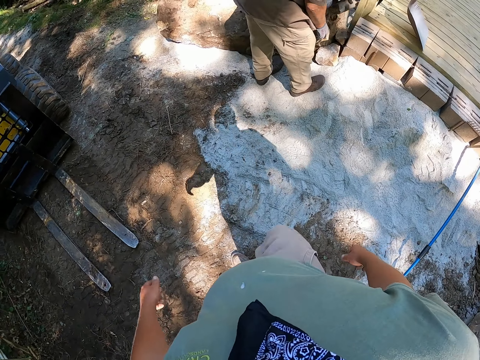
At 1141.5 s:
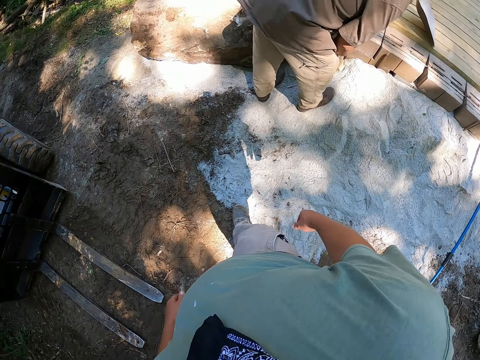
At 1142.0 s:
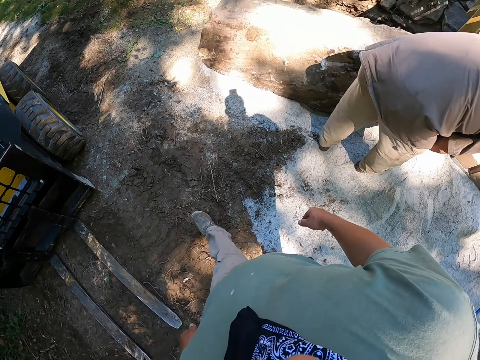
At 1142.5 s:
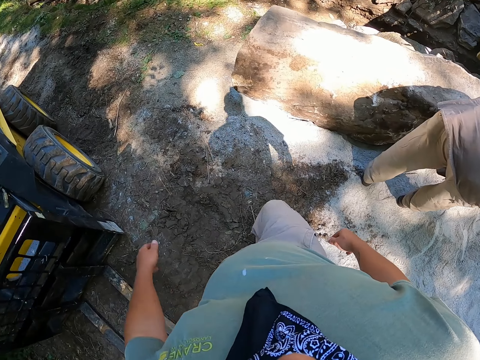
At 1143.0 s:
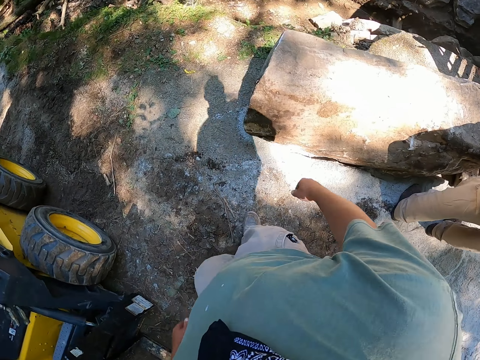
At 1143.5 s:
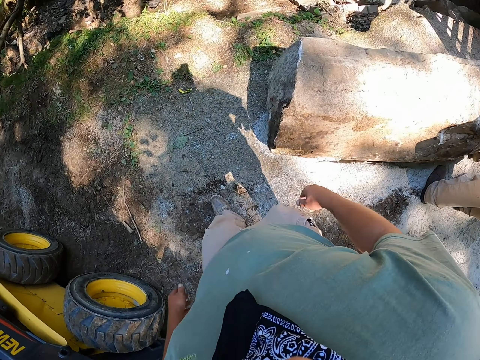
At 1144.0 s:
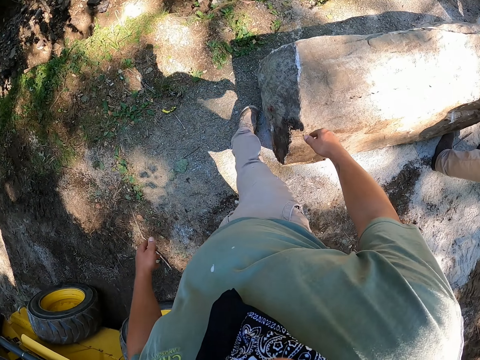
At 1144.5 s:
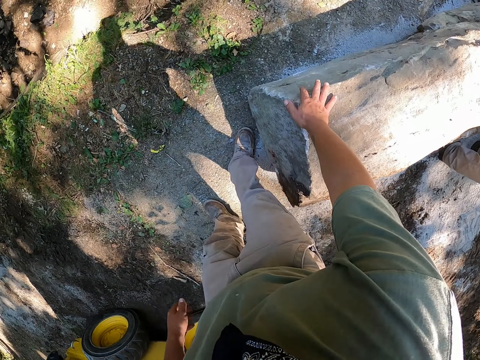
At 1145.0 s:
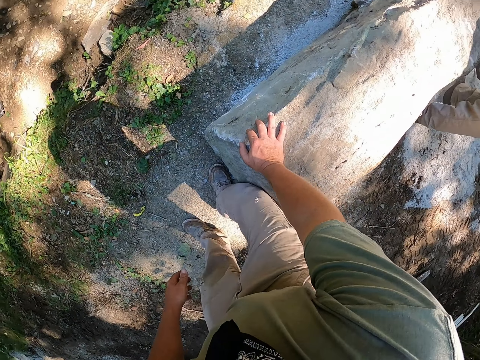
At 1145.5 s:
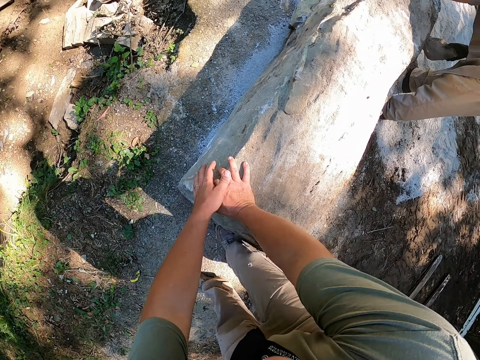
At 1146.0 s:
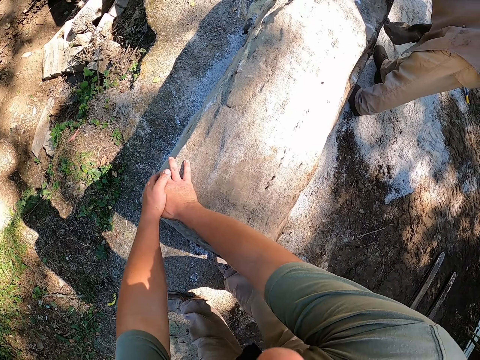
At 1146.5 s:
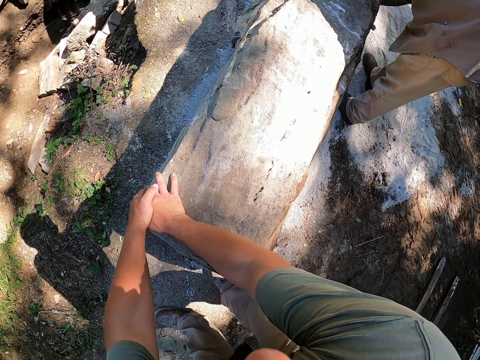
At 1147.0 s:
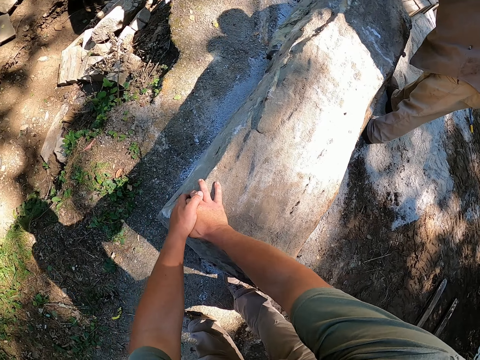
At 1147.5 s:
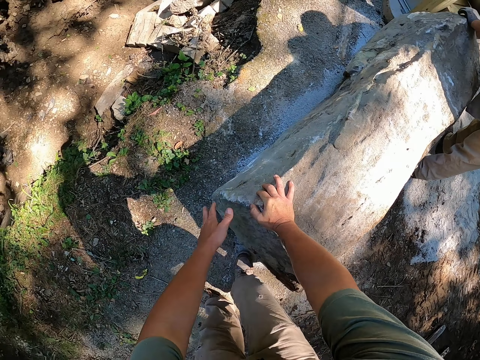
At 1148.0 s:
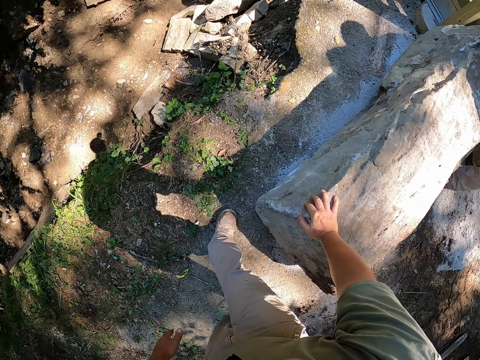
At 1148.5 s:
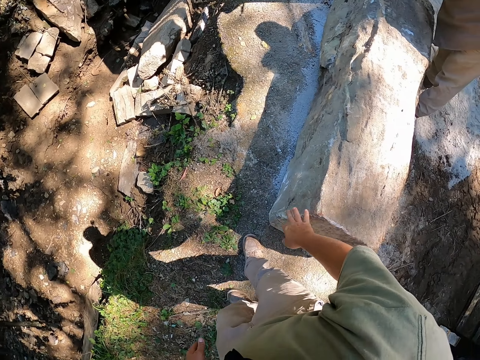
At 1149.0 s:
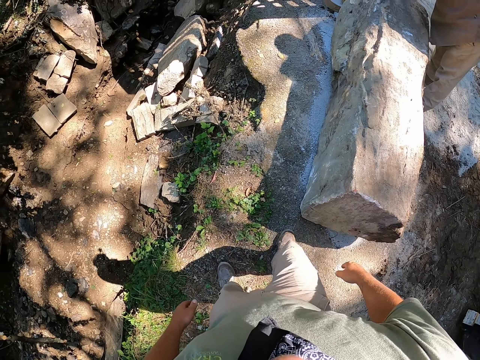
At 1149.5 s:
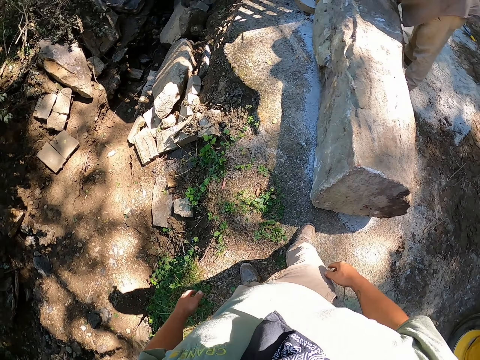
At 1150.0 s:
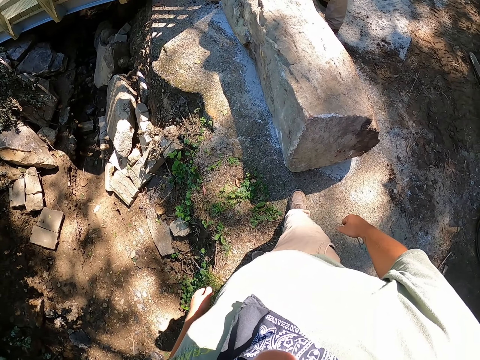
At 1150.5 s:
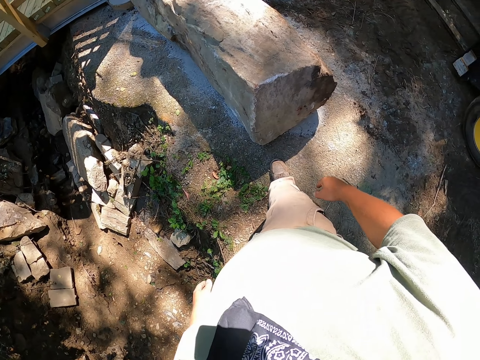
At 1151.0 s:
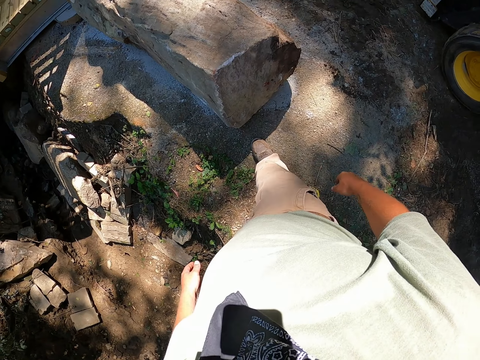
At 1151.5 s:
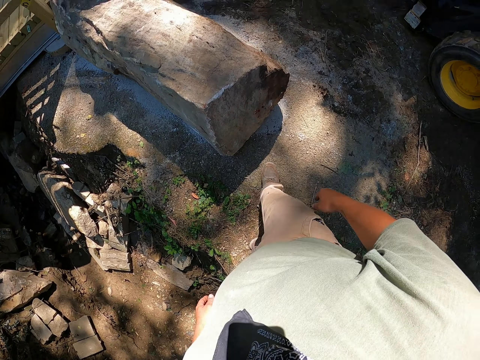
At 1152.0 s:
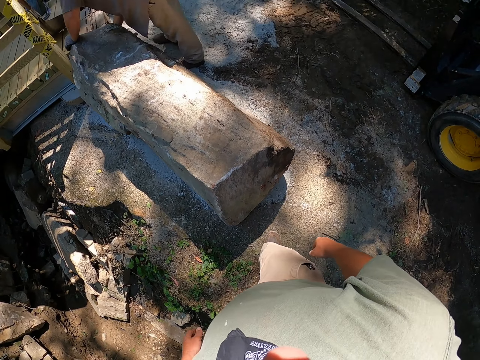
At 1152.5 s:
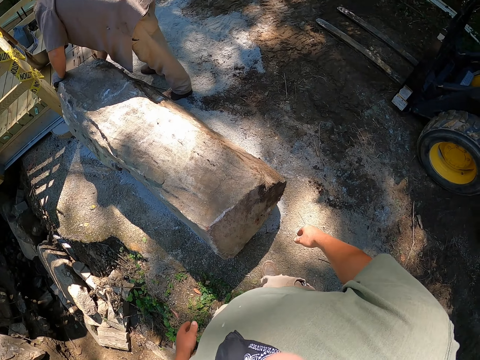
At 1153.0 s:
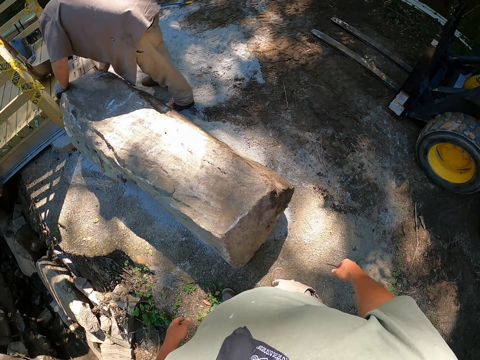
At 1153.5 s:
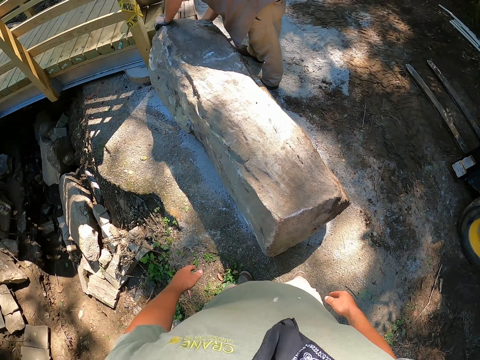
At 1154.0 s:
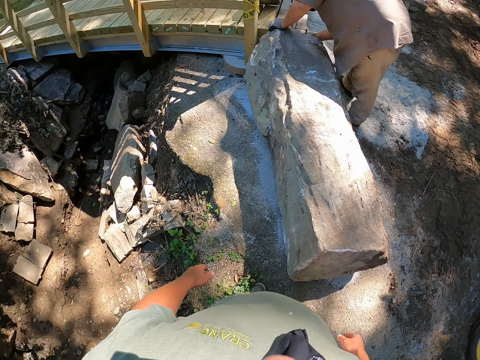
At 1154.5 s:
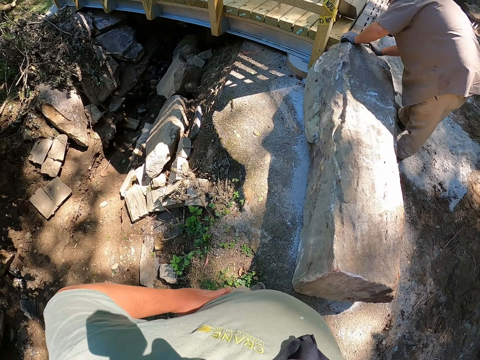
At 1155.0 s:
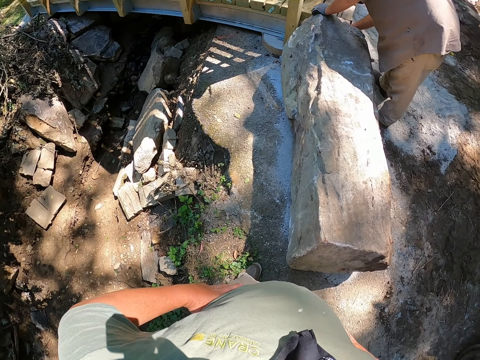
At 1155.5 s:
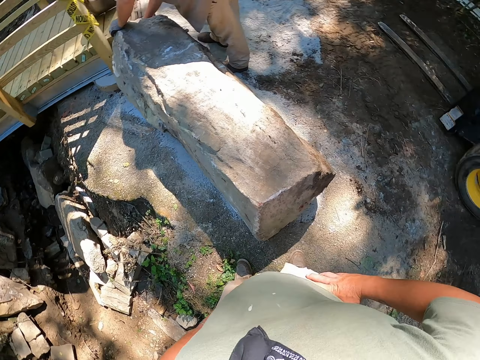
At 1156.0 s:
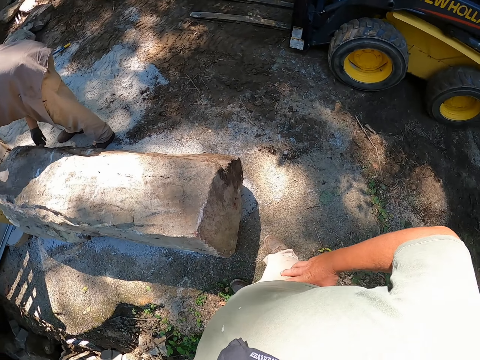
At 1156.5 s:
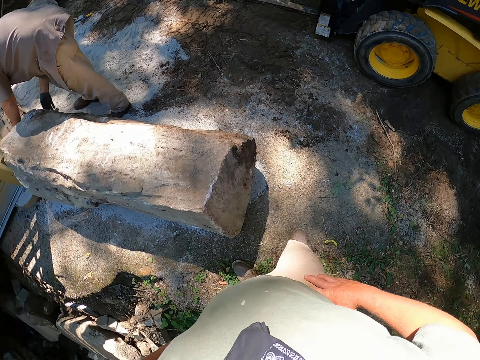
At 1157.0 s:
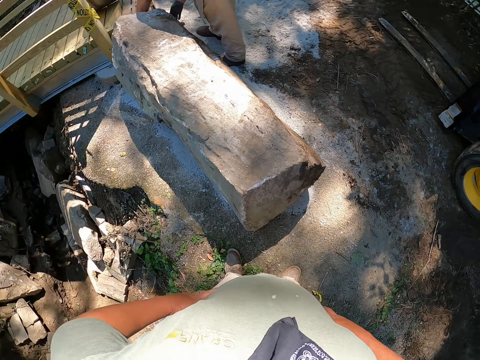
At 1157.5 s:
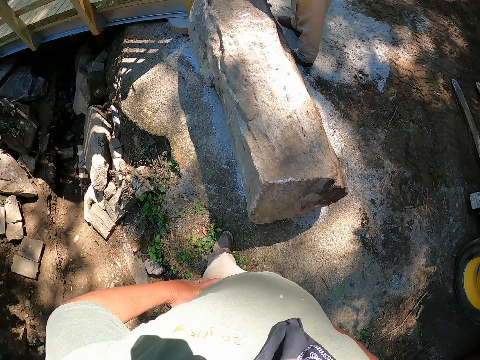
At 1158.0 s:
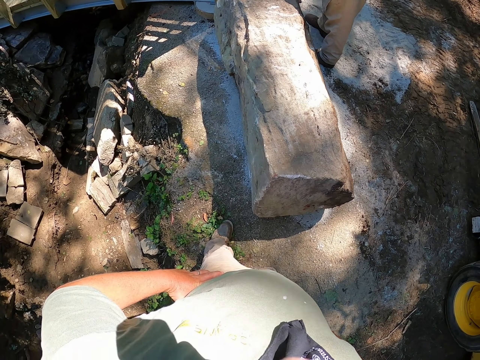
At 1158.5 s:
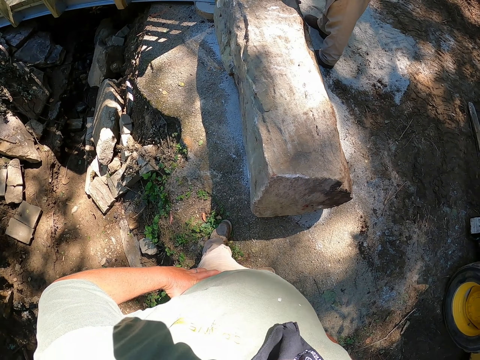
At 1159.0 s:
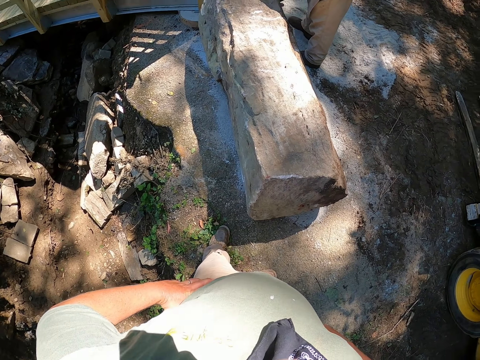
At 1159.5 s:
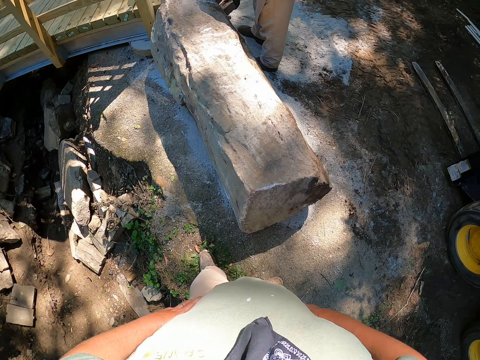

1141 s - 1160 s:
The camera wearer touches the stone with his right hand. He touches the stone with both hands. He leans on the rock. He looks around the stone. He puts both hands on his waist. He looks around.

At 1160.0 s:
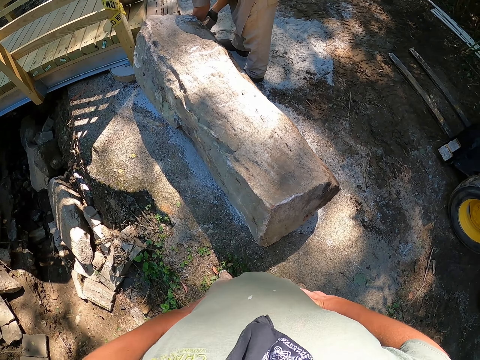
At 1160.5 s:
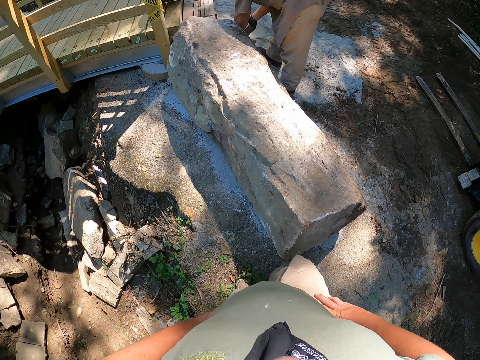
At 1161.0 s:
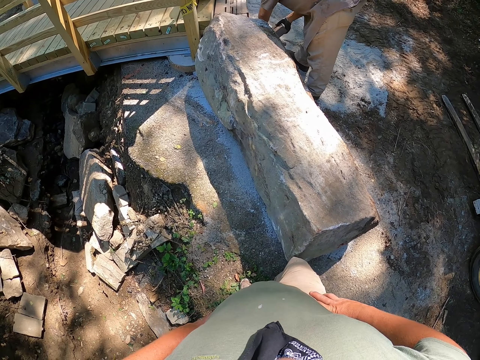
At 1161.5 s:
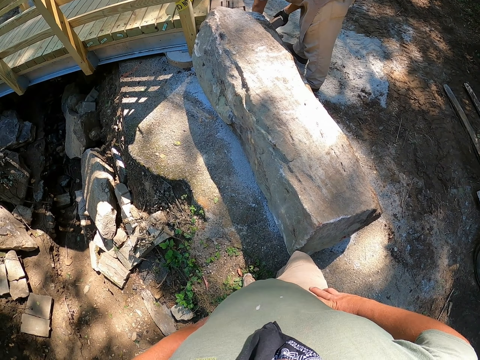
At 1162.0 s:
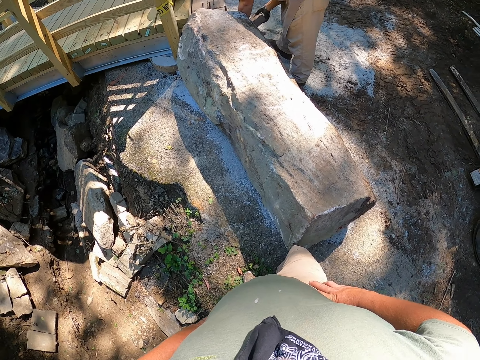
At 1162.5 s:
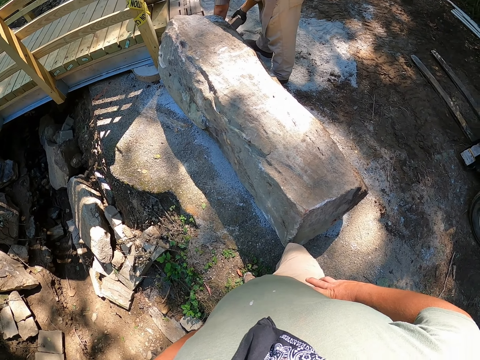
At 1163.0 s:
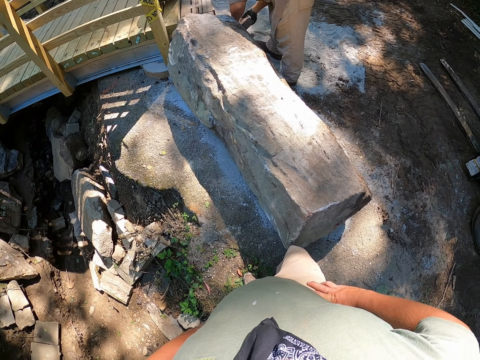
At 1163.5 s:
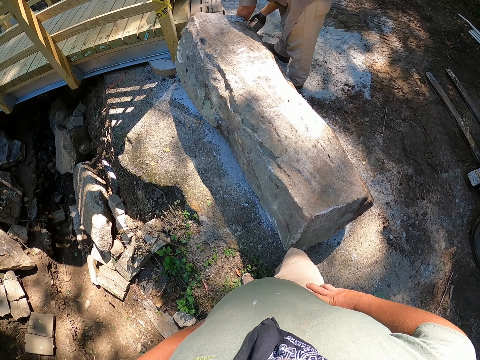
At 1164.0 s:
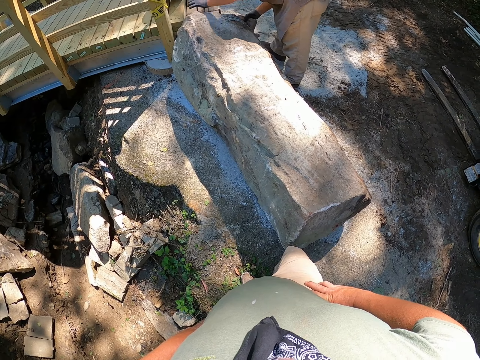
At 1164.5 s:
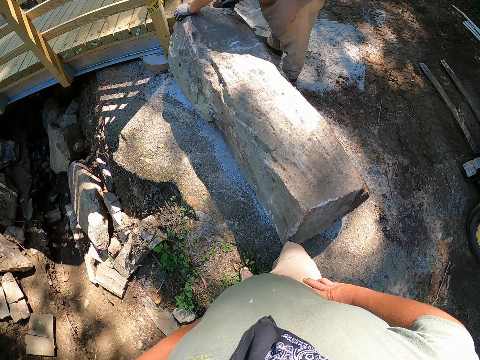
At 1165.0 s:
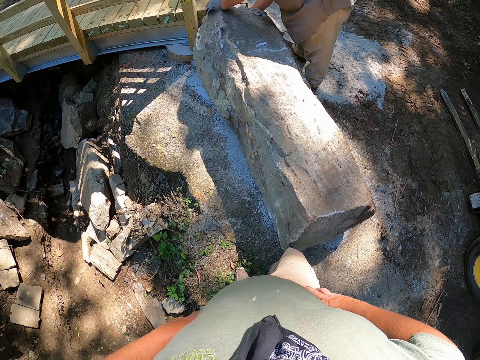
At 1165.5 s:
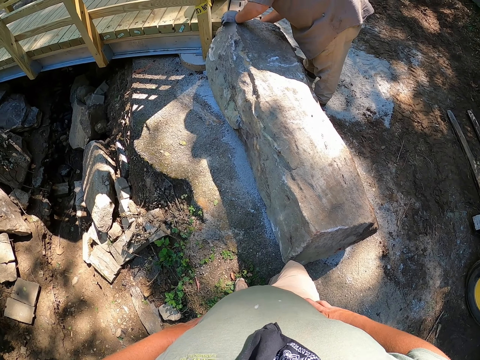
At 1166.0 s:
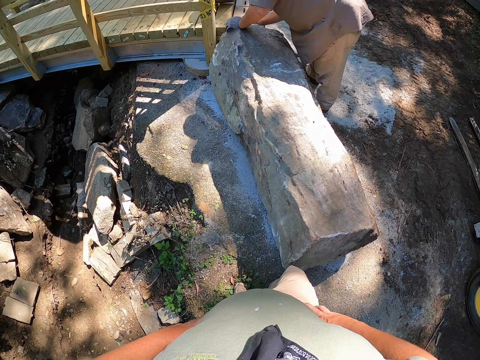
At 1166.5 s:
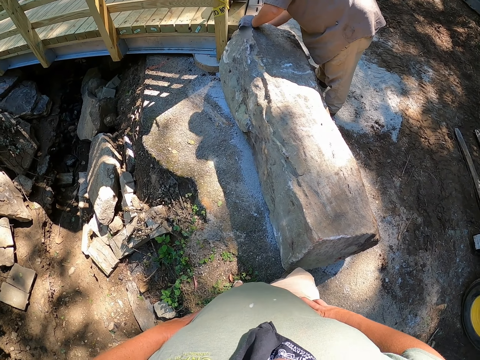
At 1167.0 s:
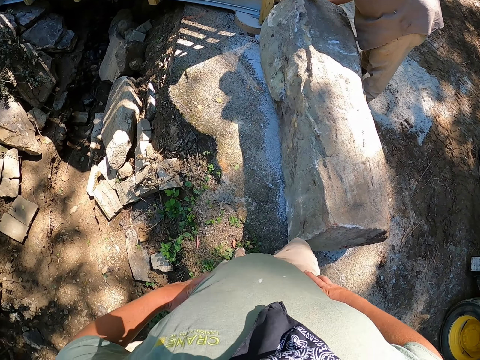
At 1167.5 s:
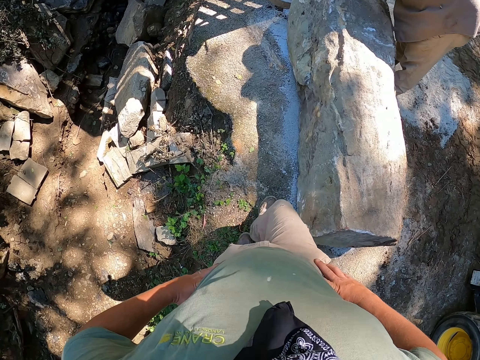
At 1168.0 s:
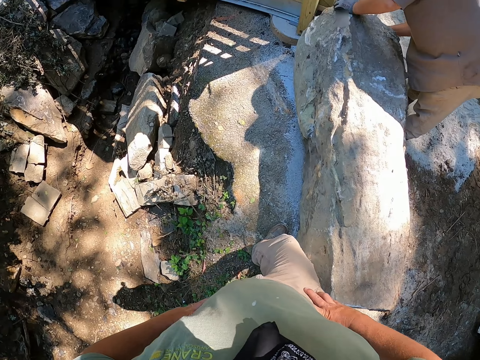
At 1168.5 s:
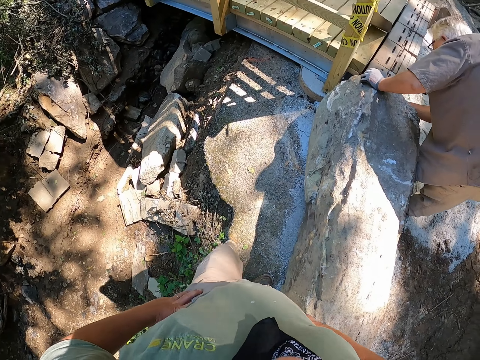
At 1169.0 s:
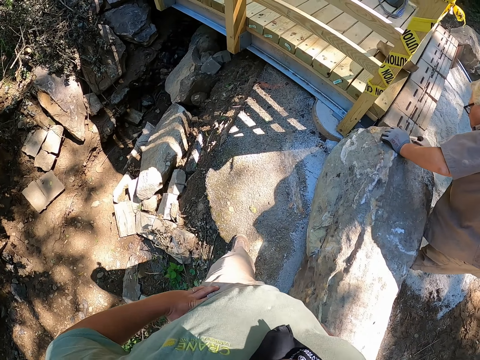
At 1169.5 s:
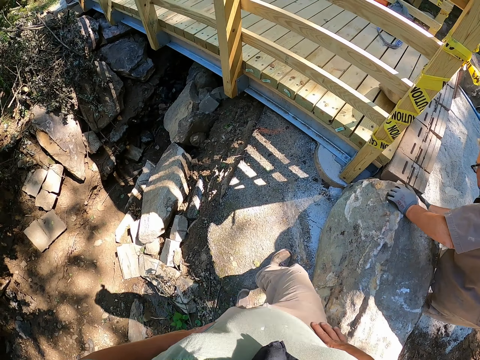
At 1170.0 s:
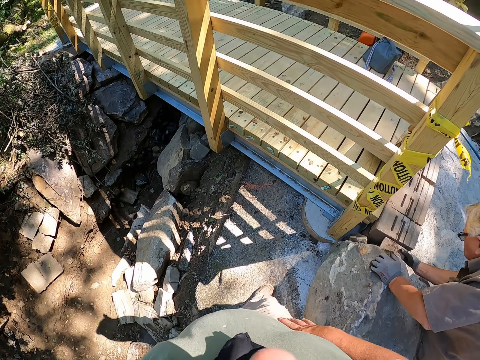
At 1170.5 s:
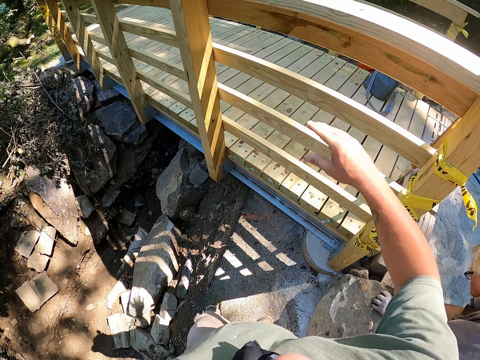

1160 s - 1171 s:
The camera wearer walks around.
